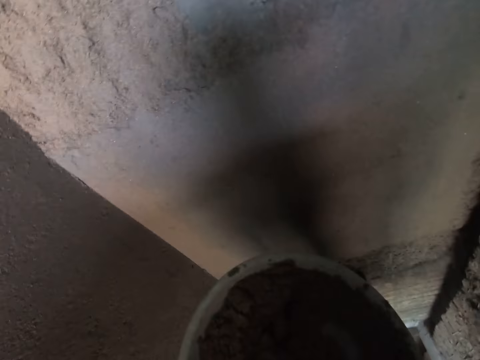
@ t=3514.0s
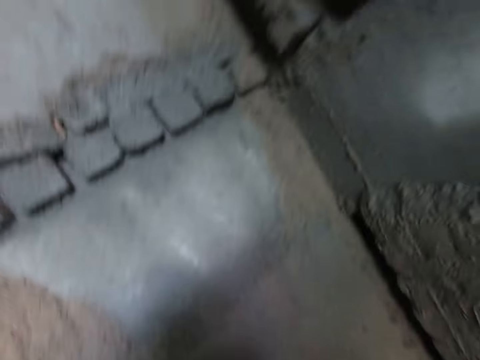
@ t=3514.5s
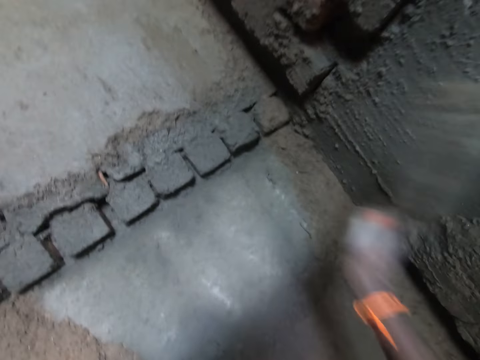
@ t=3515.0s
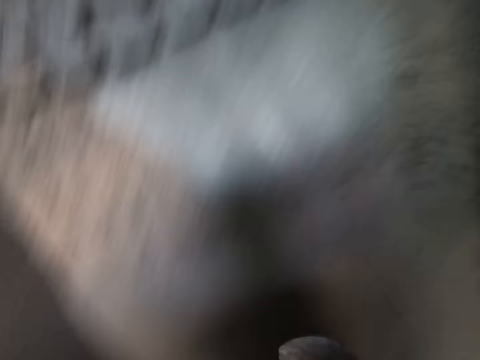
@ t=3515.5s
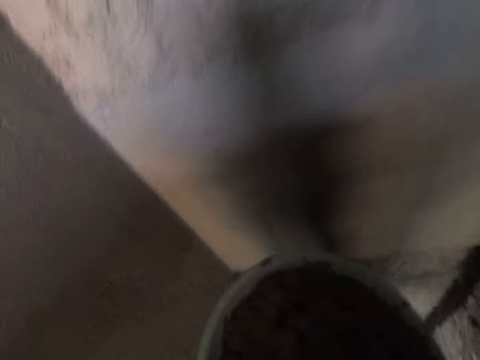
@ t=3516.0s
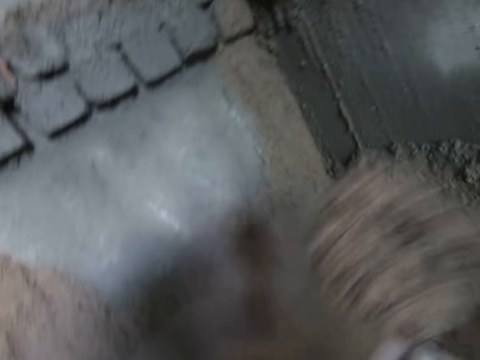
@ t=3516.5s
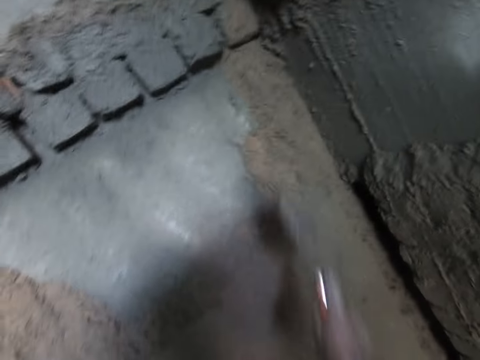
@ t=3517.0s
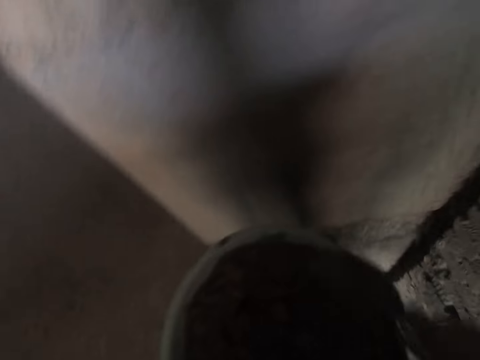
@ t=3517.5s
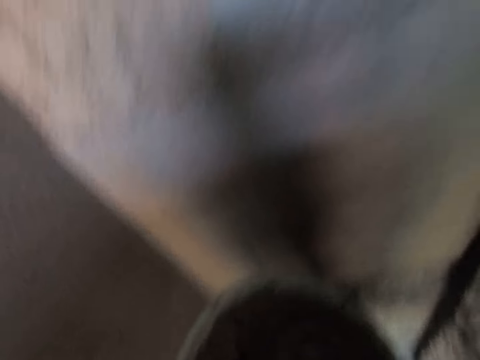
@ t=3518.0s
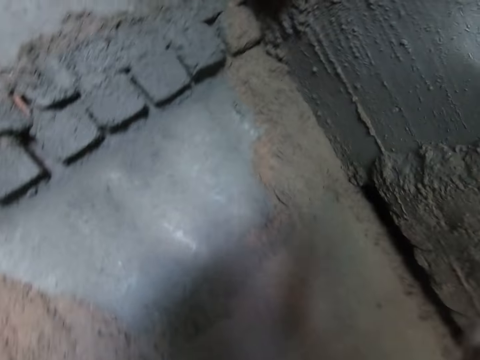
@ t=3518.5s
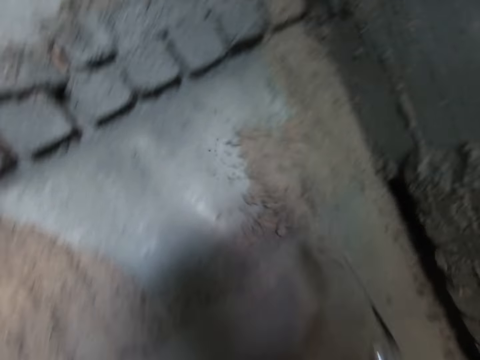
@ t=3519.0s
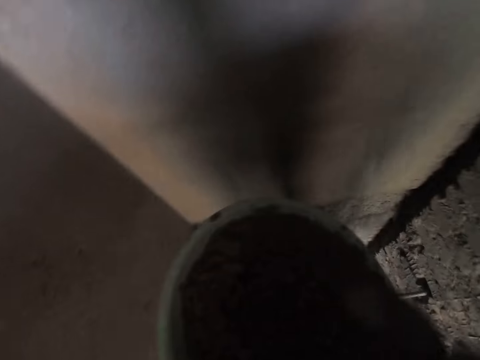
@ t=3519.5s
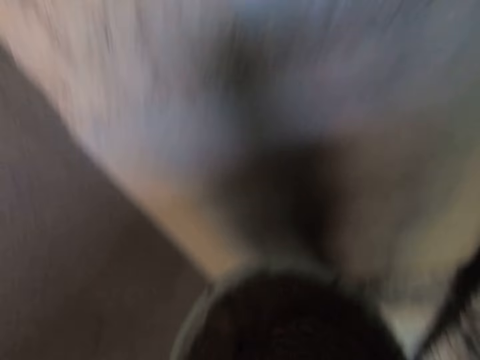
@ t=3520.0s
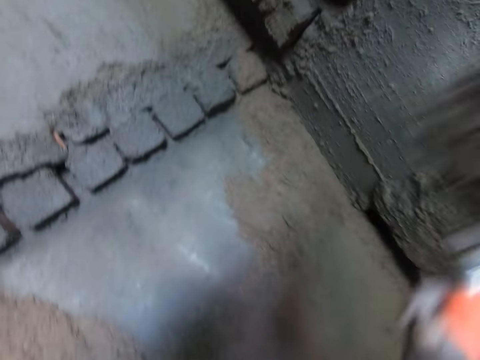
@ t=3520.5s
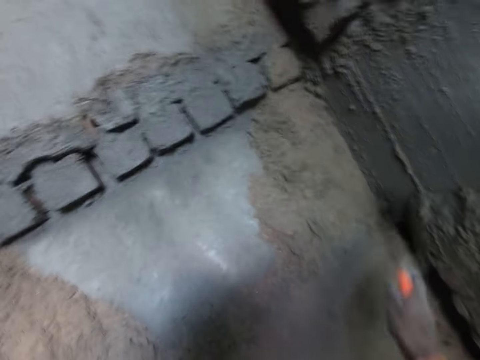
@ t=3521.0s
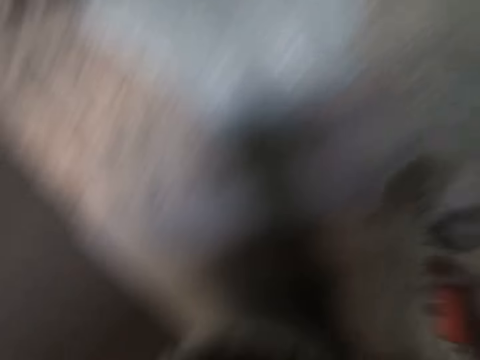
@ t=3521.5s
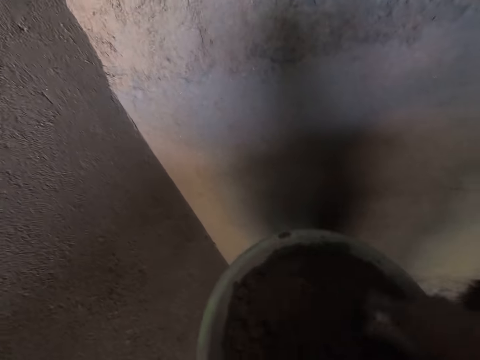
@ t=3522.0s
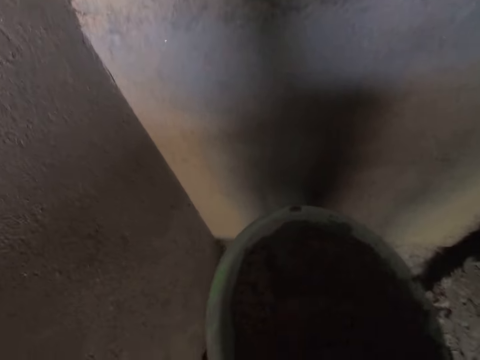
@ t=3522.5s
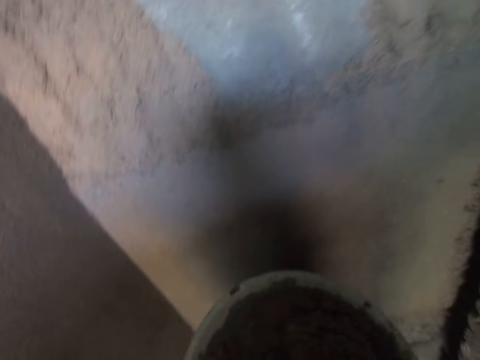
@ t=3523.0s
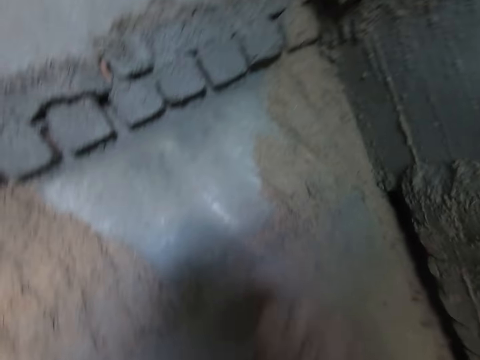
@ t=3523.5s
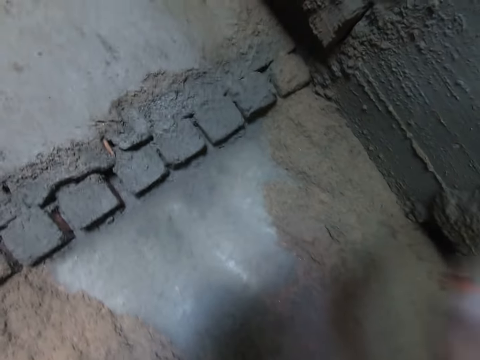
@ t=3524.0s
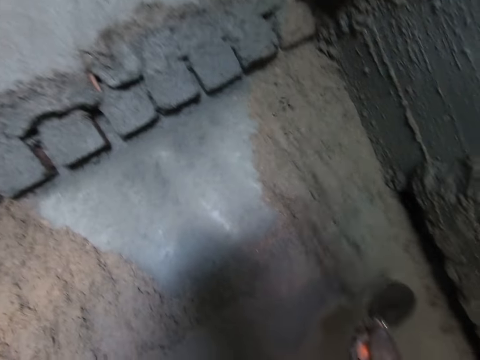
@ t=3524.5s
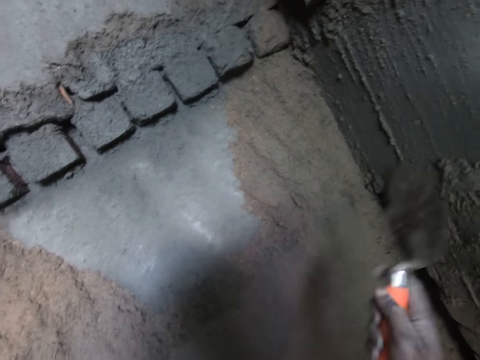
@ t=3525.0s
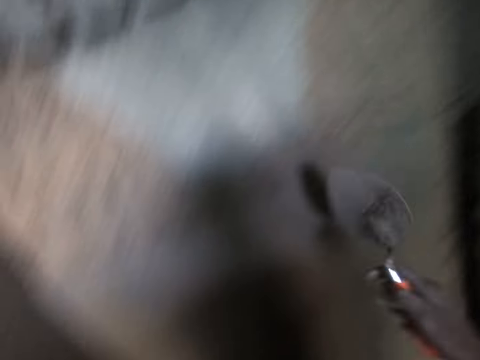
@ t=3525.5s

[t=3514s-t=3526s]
The camera wearer scoops mortar from the head pan with the trowel in his right hand. He throws the mortar on the wall with the trowel in his right hand. He scoops the mortar from the head pan with the trowel in his right hand. He throws the mortar on the wall with the trowel in his right hand. He scoops the mortar from the head pan with the trowel in his right hand. He throws the mortar on the wall with the trowel in his right hand. He scoops the mortar from the head pan with the trowel in his right hand. He throws the mortar on the wall with the trowel in his right hand. He scoops the mortar from the head pan with the trowel in his right hand. He throws the mortar on the wall with the trowel in his right hand.

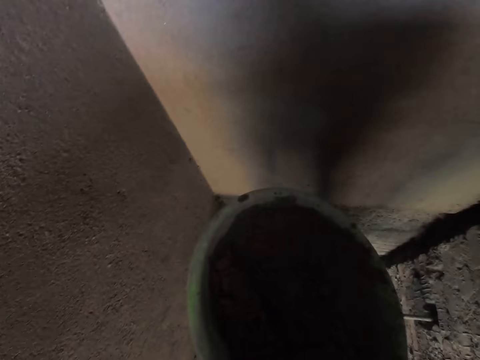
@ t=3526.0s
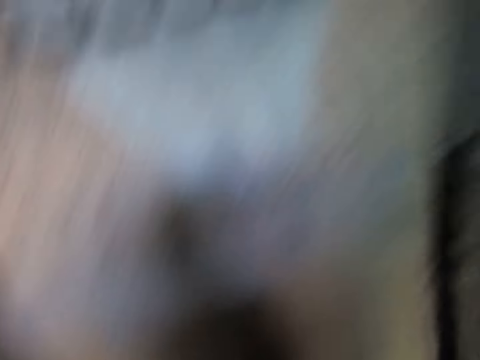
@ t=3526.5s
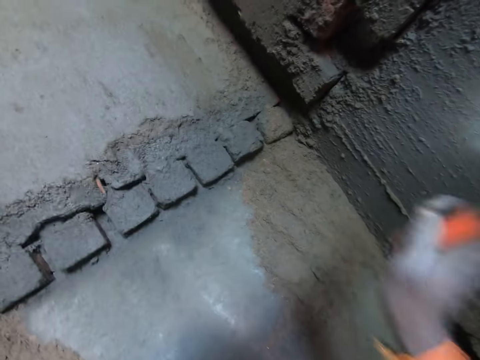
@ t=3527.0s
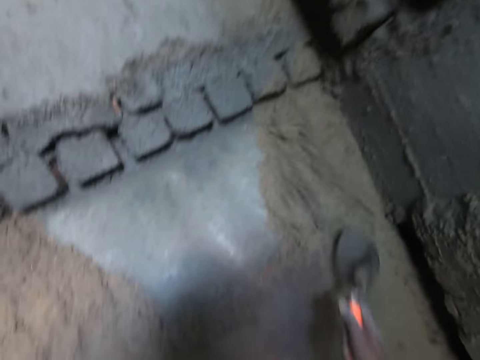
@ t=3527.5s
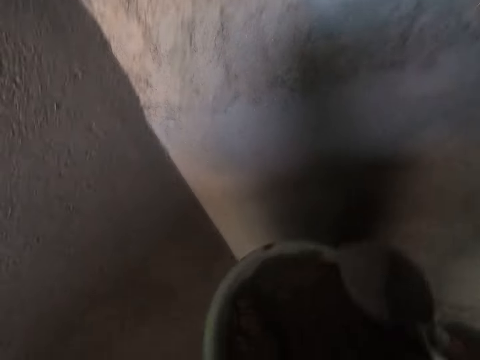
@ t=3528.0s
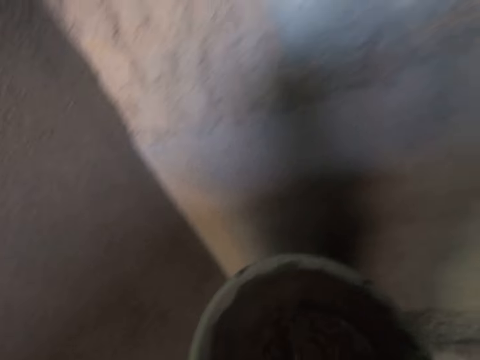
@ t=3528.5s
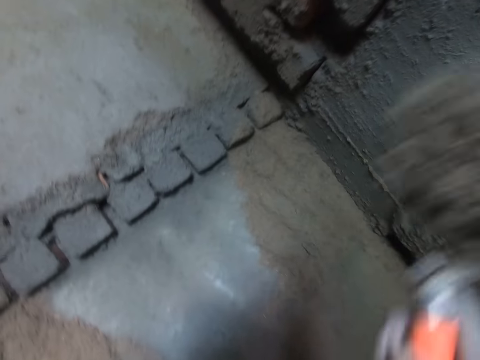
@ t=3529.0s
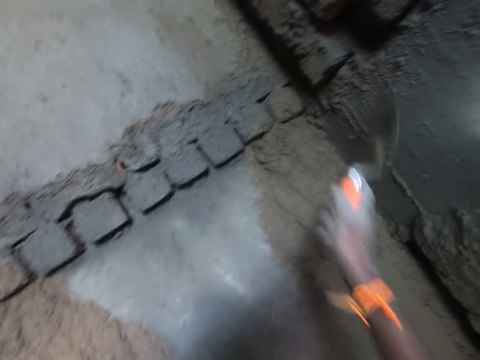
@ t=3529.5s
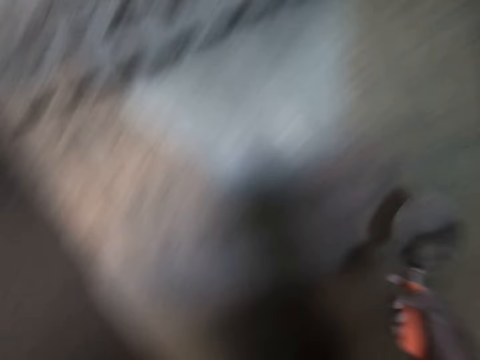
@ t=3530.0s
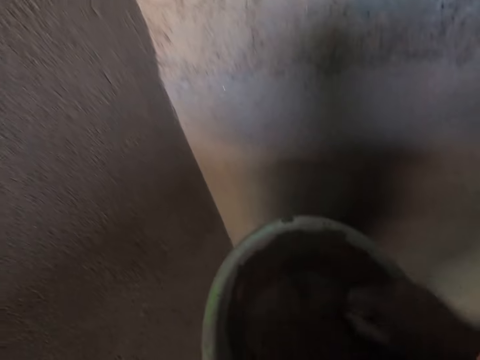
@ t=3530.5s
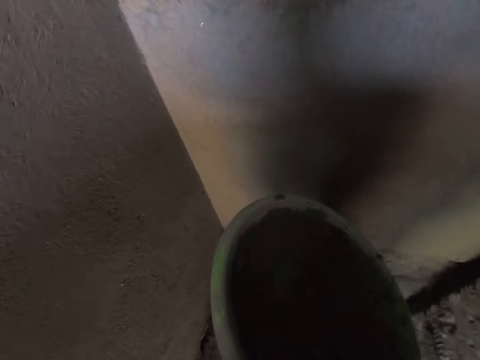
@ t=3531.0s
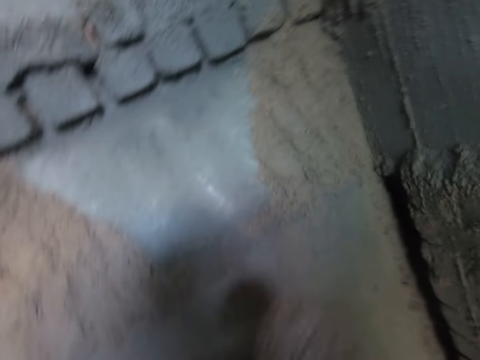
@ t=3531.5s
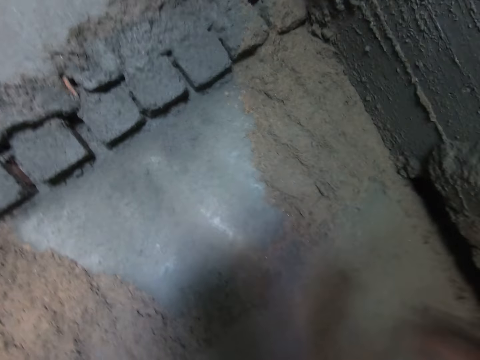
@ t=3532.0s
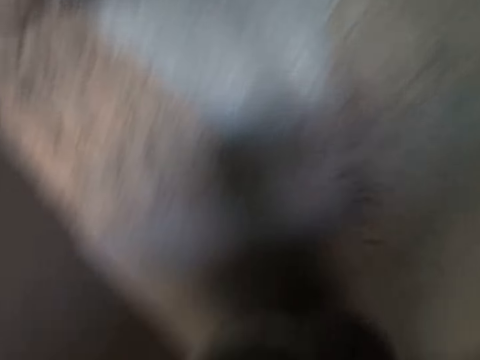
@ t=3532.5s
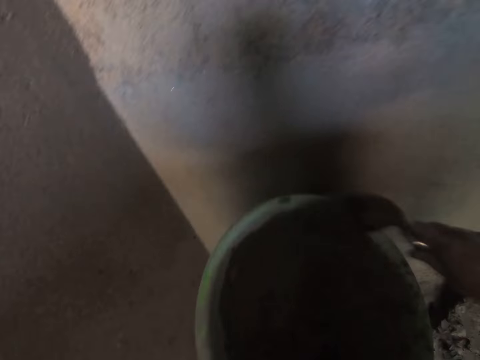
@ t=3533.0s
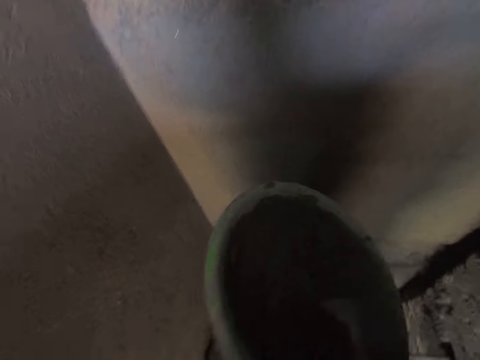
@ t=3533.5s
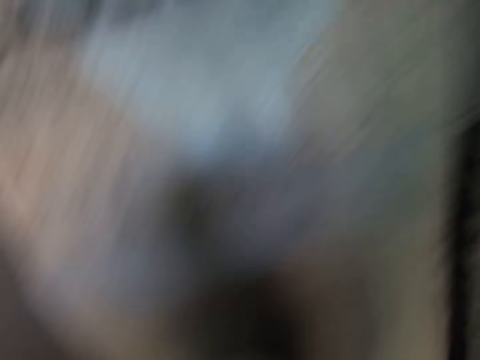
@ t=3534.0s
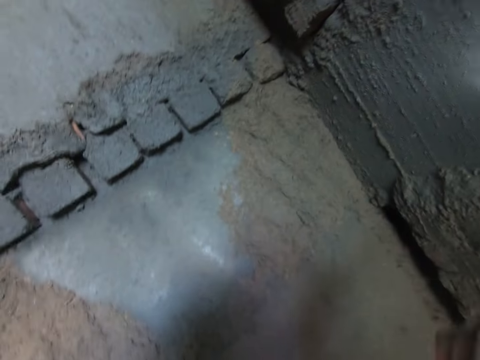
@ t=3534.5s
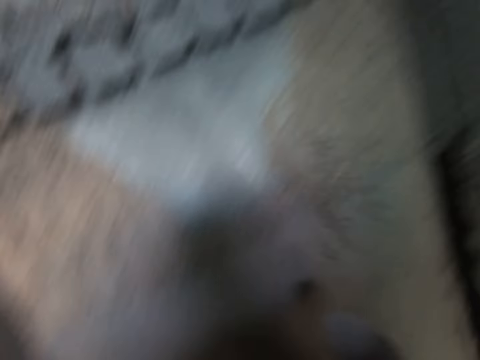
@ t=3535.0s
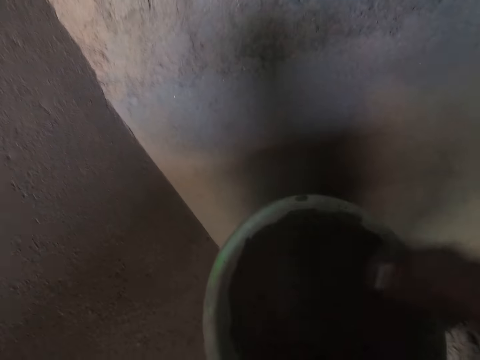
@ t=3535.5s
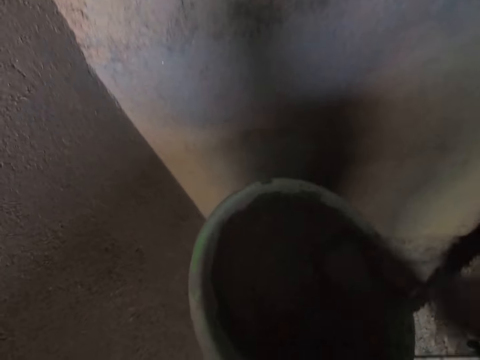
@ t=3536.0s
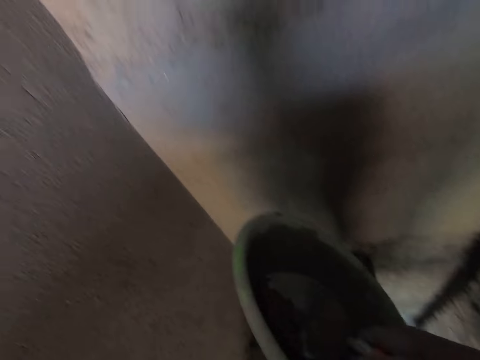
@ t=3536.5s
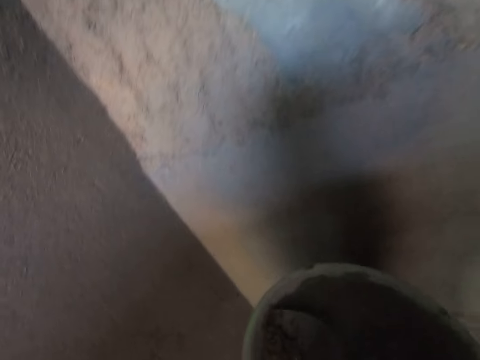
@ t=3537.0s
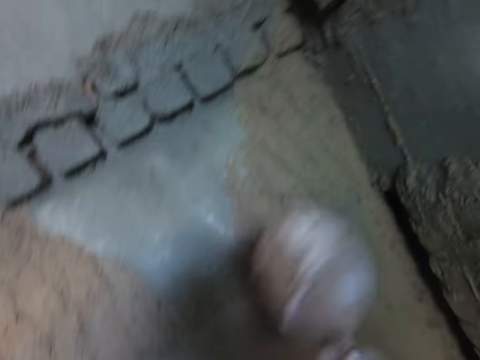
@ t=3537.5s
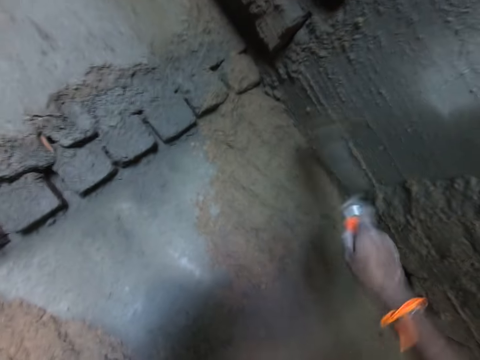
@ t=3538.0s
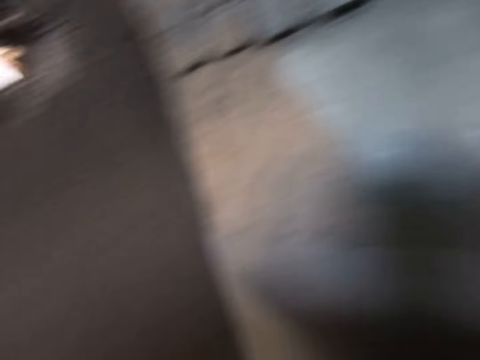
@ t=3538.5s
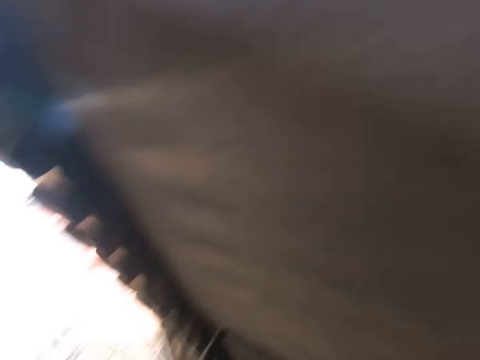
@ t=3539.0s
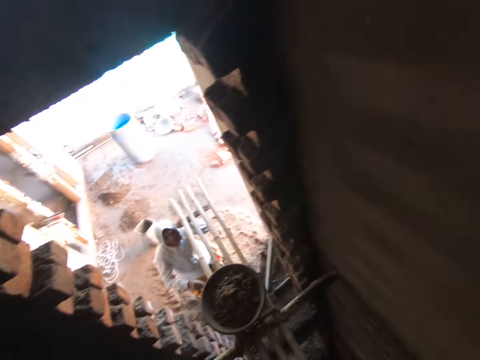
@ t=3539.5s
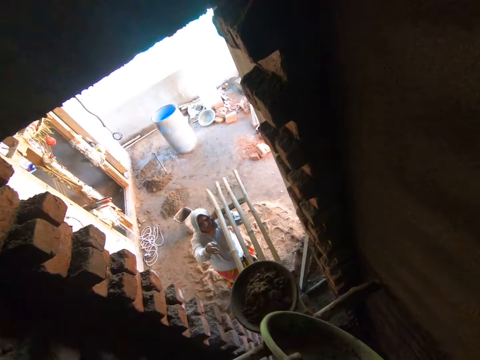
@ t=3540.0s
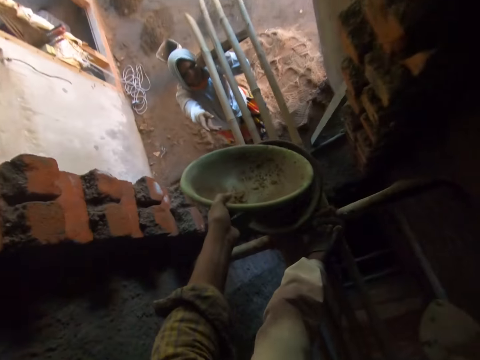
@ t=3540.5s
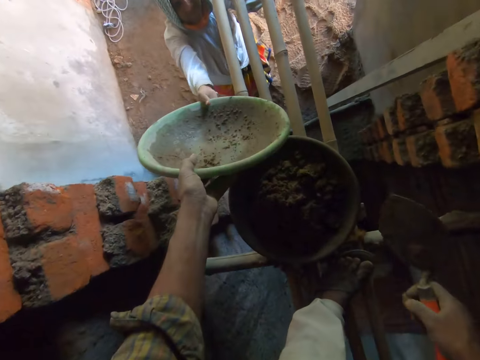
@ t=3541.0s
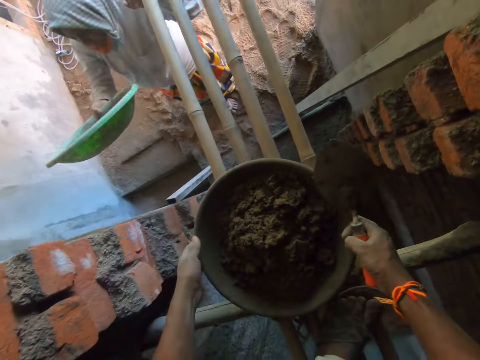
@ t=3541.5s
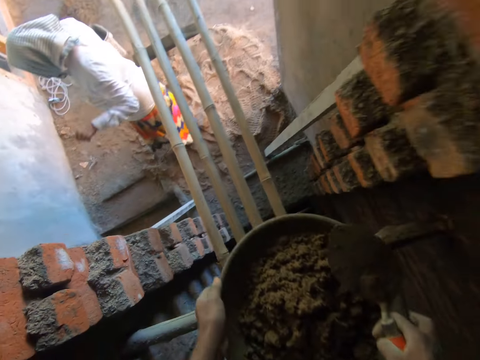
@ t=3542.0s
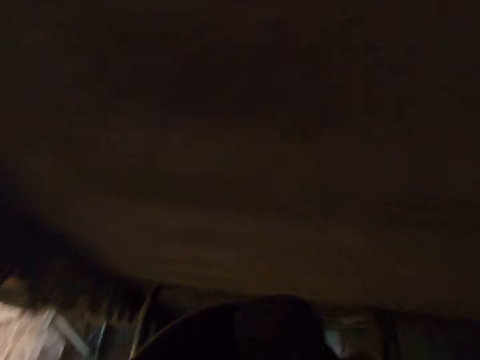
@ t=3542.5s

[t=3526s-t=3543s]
The camera wearer scoops the mortar from the bowl in his left hand with the brick trowel in his right hand. He splashes the mortar on the wall with the trowel in his right hand. He scoops the mortar from the bowl in his left hand with the trowel in his right hand. He splashes the mortar on the wall with the trowel in his right hand. He scoops the mortar from the bowl in his left hand with the trowel in his right hand. He splashes the mortar on the wall with the trowel in his right hand. He scrapes the mortar in the bowl with the trowel in his right hand. He scoops the mortar from the bowl in his left hand with the trowel in his right hand. He splashes the mortar on the wall with the trowel in his right hand. He scrapes the mortar in the bowl with the trowel in his right hand. He scoops the mortar from the bowl in his left hand with the trowel in his right hand. He splashes the mortar on the wall with the trowel in his right hand. He turns left and walks forward. He passes the bowl in his left hand to a woman. He picks up a bowl of concrete on a platform with his hands. He turns right.
